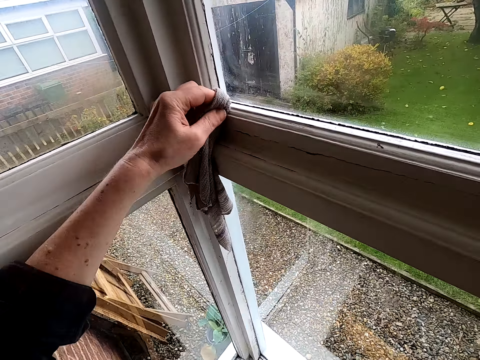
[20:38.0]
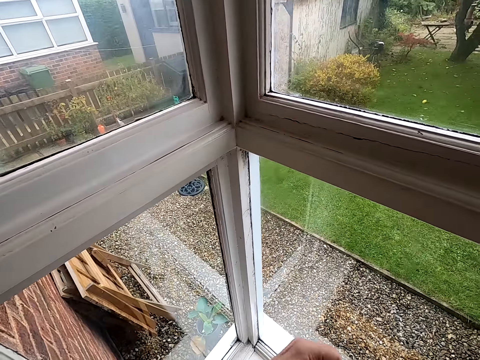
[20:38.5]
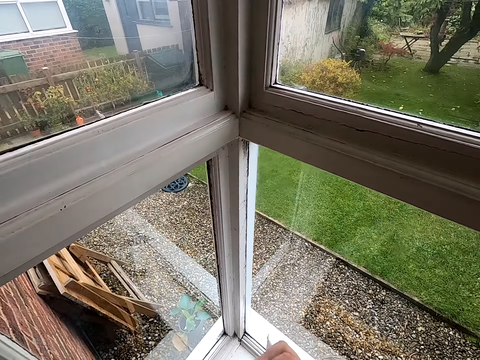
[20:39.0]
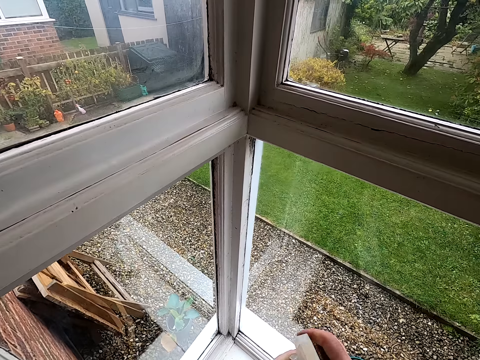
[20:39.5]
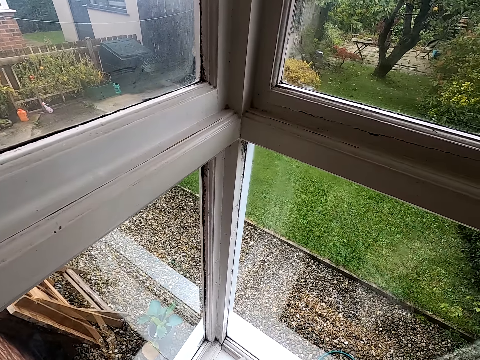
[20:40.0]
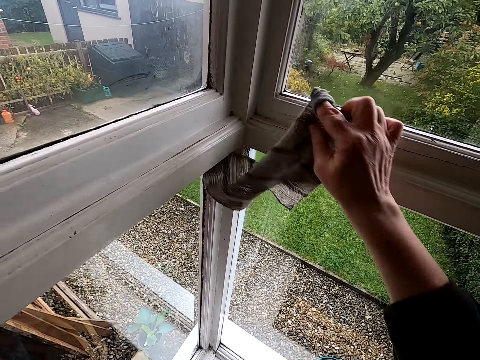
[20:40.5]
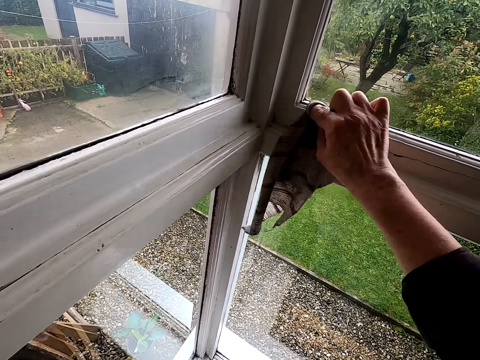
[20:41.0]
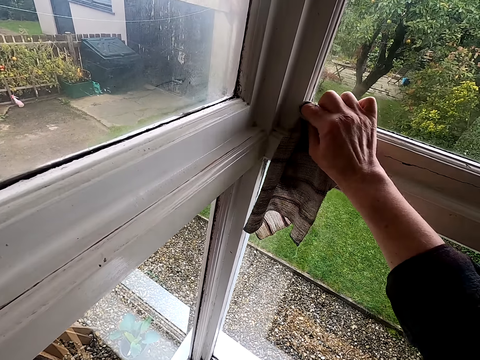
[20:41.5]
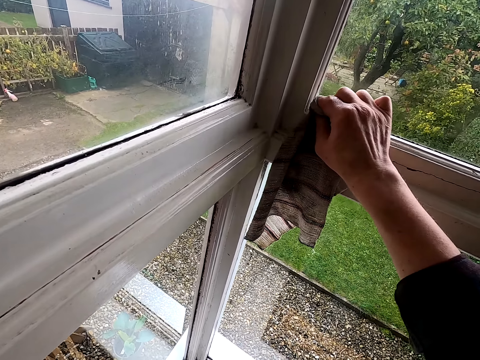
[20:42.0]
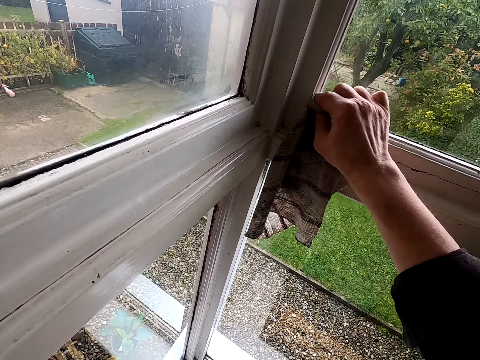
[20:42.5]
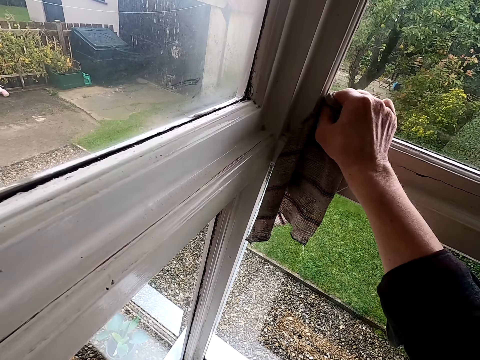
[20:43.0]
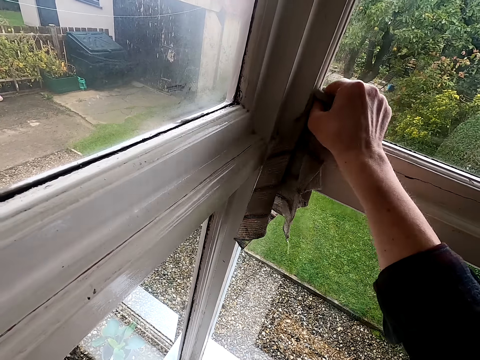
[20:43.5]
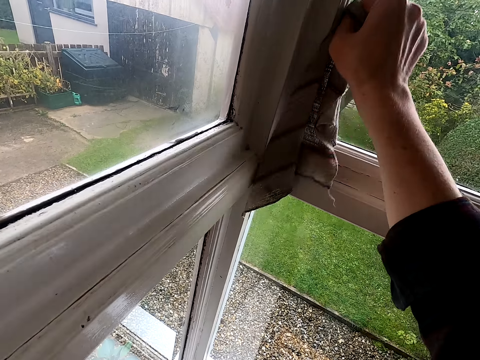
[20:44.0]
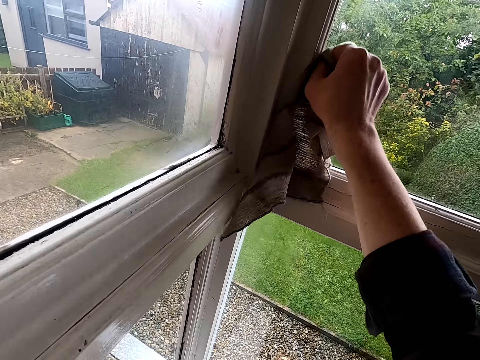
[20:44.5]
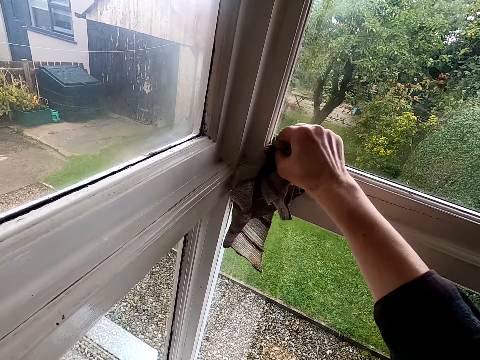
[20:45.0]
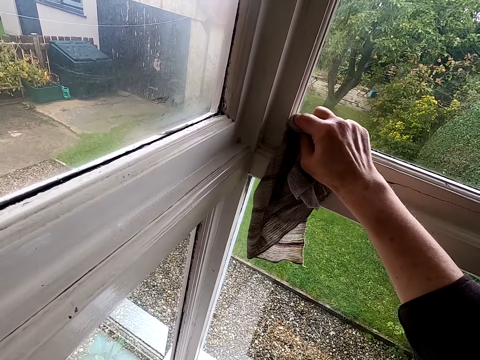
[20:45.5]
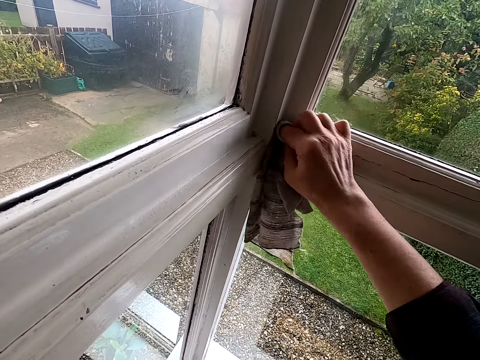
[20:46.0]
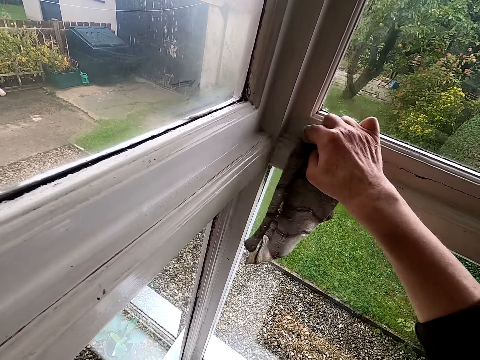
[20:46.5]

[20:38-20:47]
The camera wearer transfers the cleaning cloth to his right hand. He wipes the window edge trim.

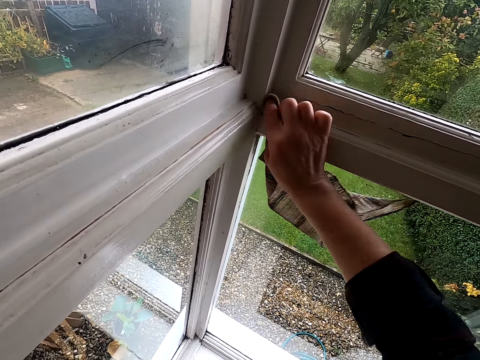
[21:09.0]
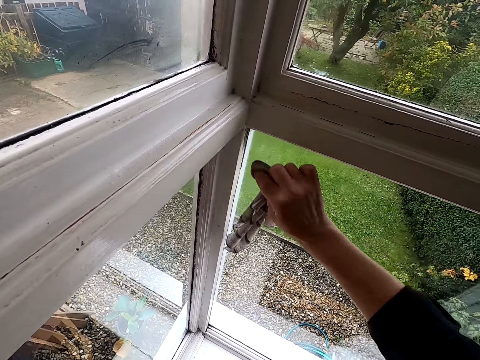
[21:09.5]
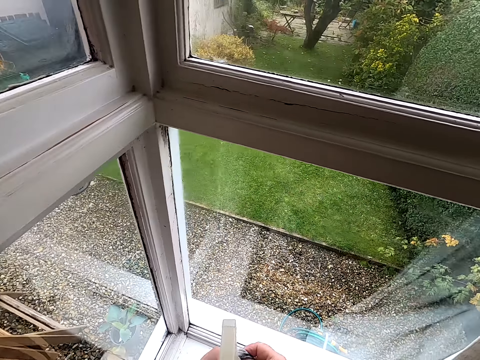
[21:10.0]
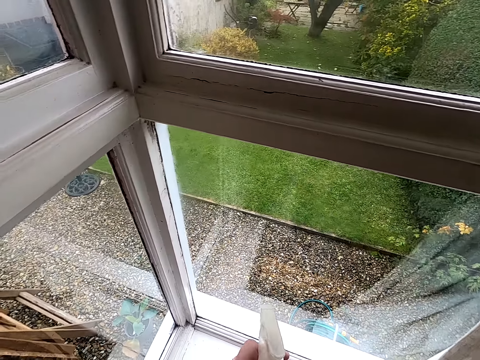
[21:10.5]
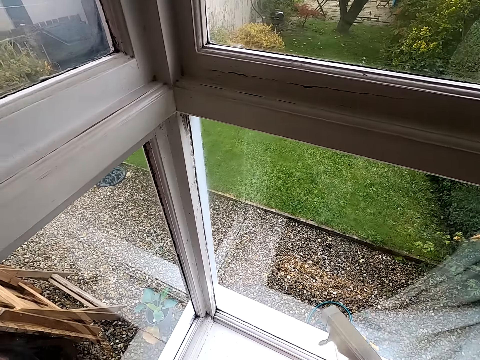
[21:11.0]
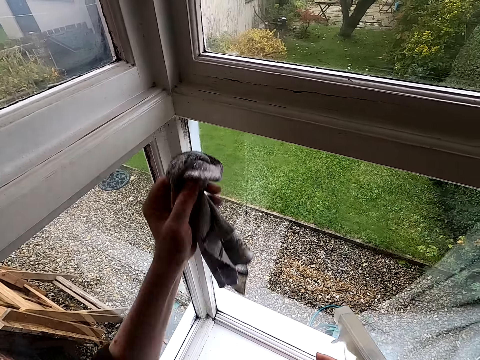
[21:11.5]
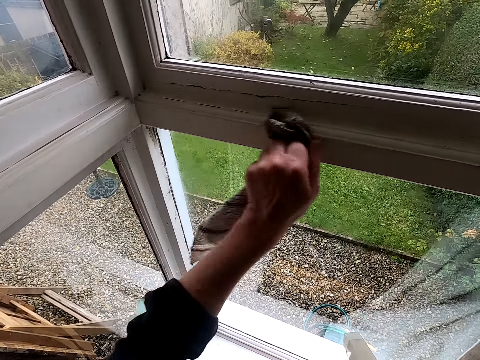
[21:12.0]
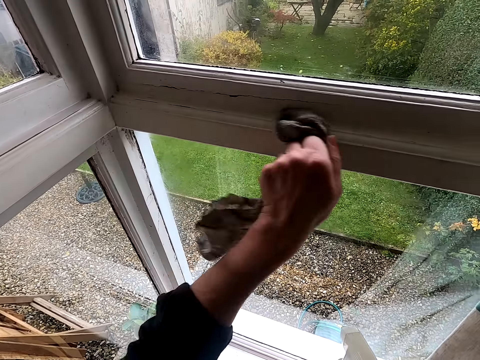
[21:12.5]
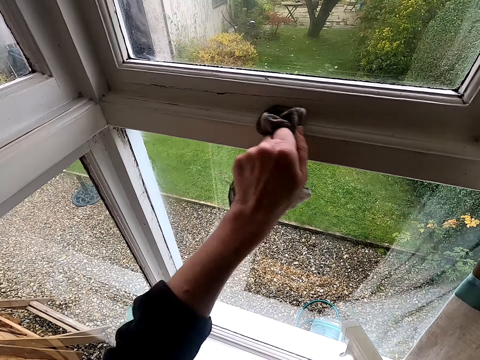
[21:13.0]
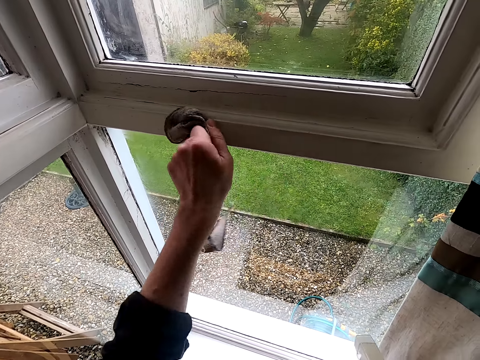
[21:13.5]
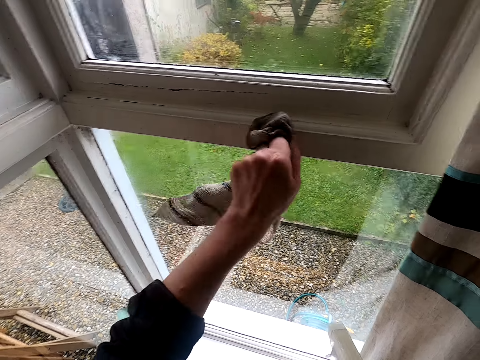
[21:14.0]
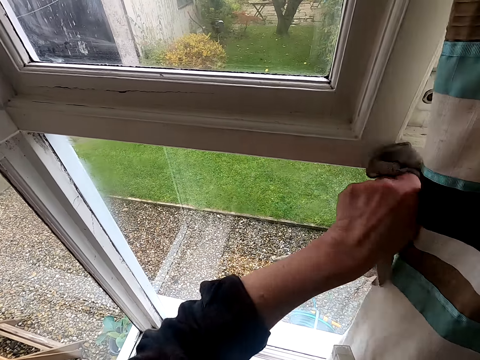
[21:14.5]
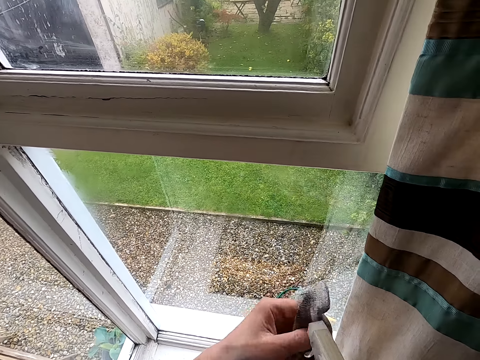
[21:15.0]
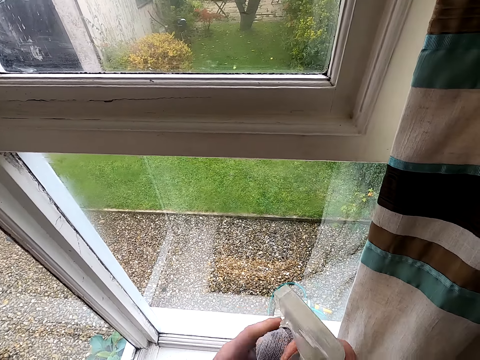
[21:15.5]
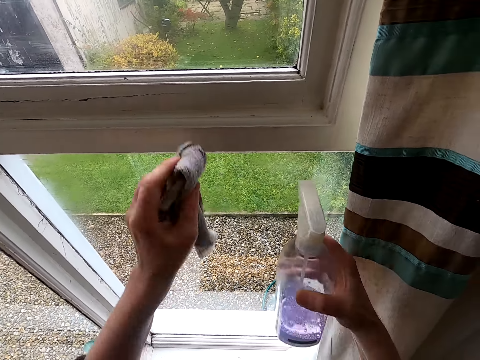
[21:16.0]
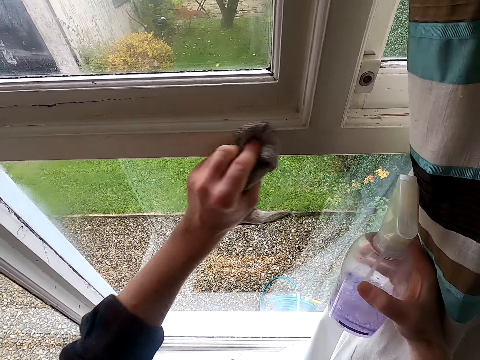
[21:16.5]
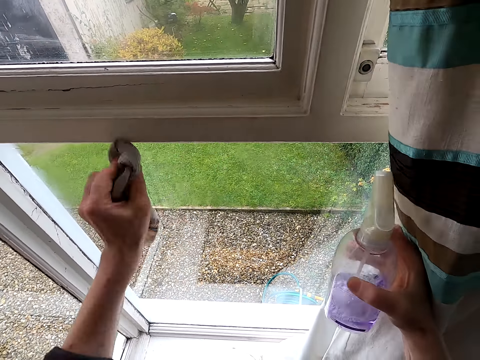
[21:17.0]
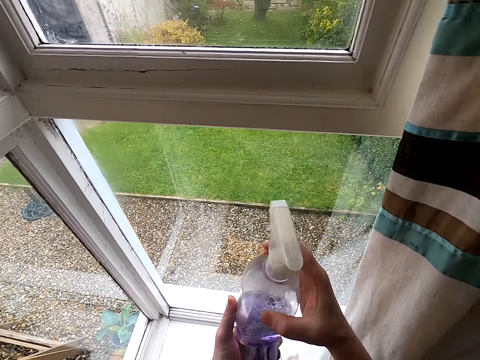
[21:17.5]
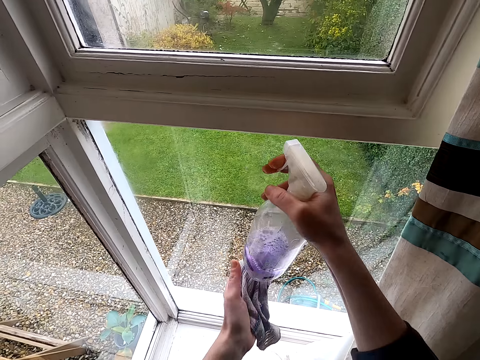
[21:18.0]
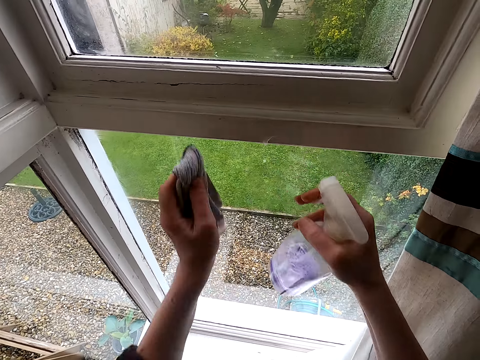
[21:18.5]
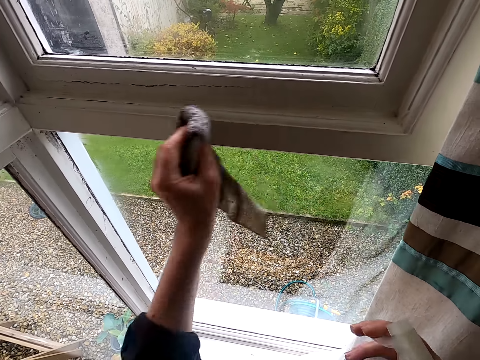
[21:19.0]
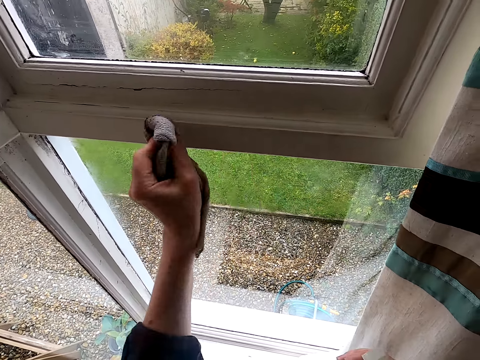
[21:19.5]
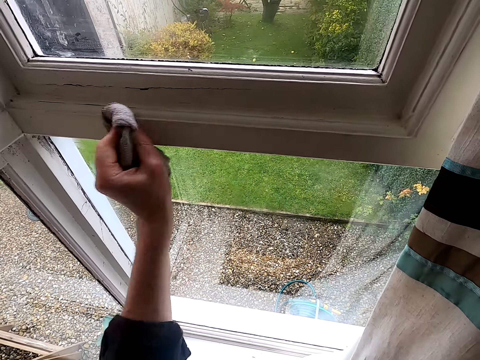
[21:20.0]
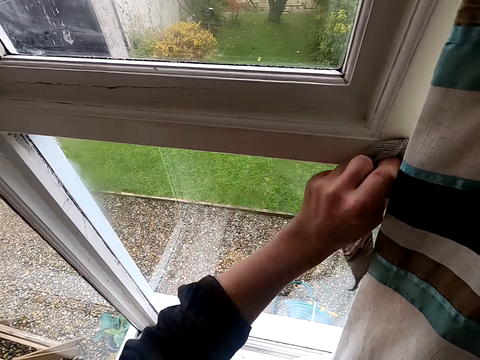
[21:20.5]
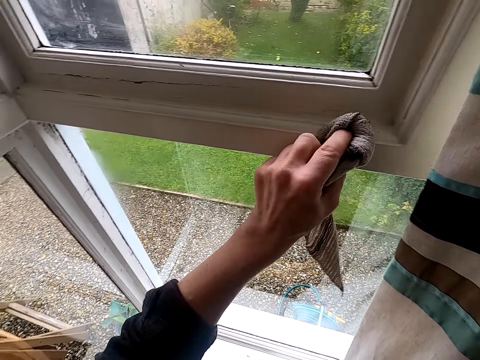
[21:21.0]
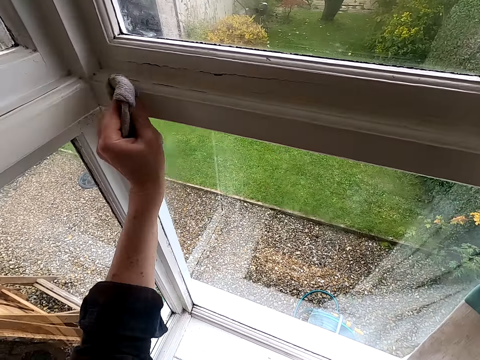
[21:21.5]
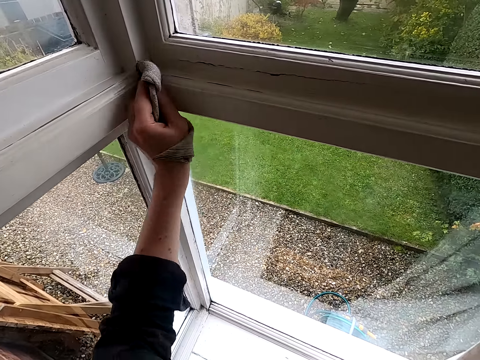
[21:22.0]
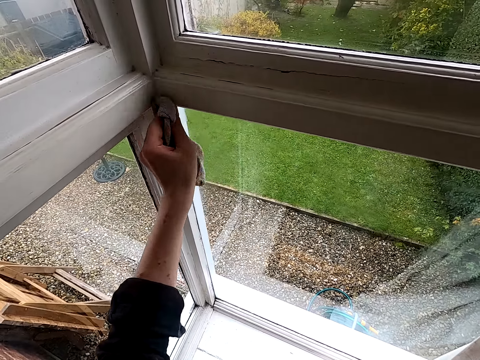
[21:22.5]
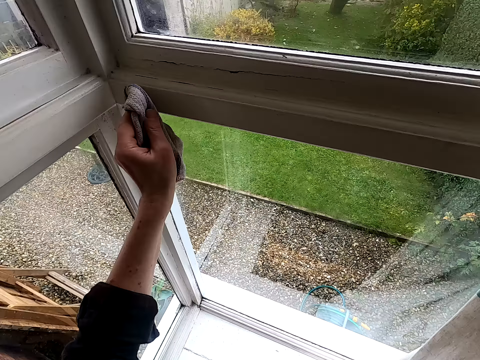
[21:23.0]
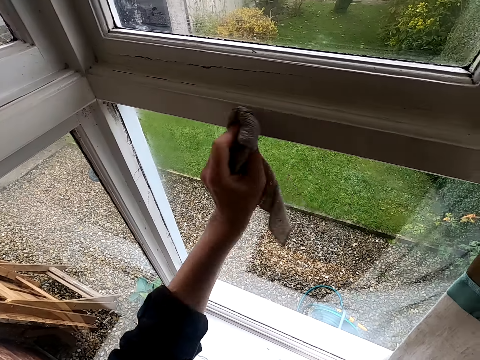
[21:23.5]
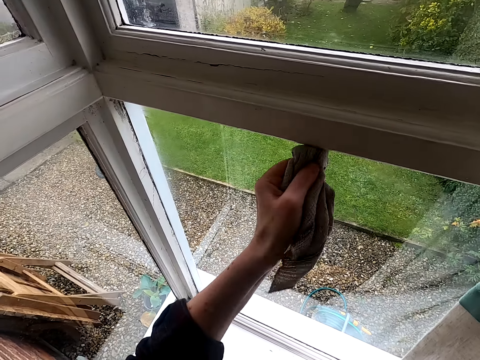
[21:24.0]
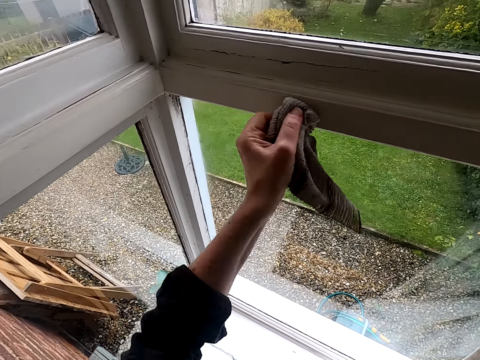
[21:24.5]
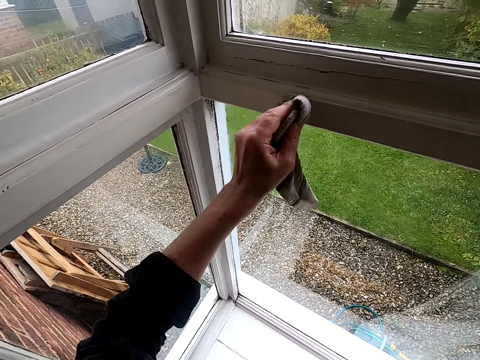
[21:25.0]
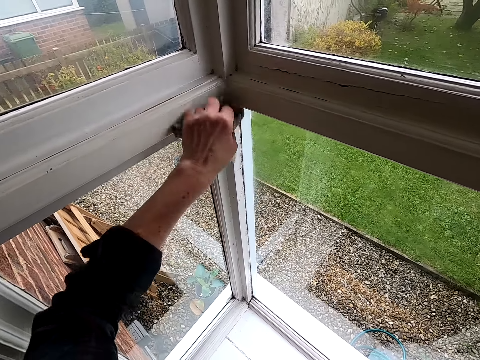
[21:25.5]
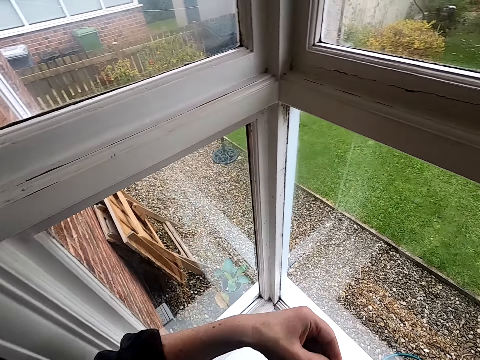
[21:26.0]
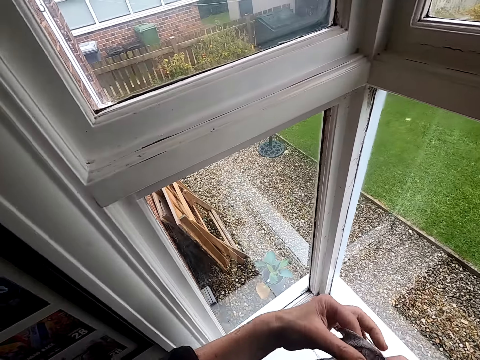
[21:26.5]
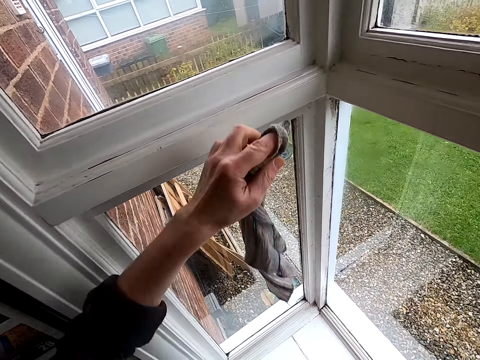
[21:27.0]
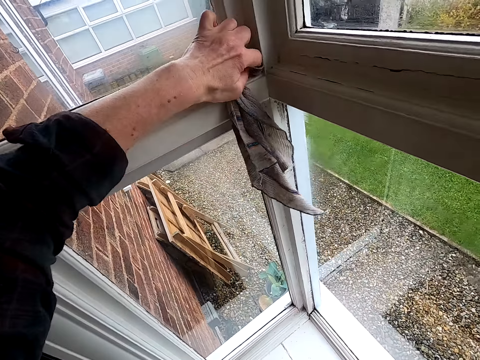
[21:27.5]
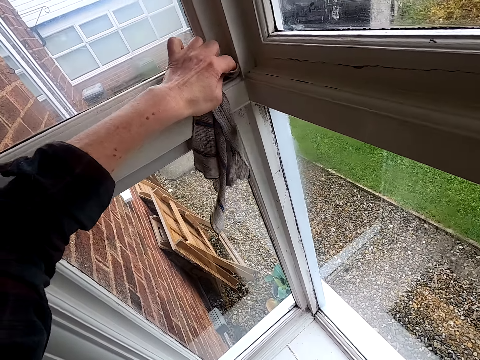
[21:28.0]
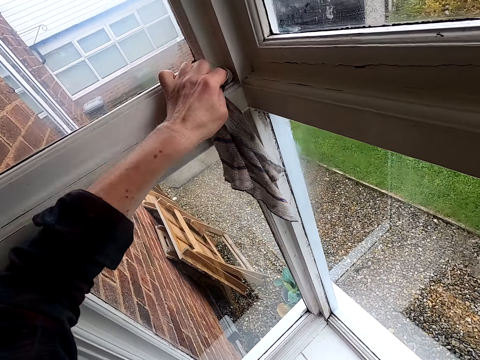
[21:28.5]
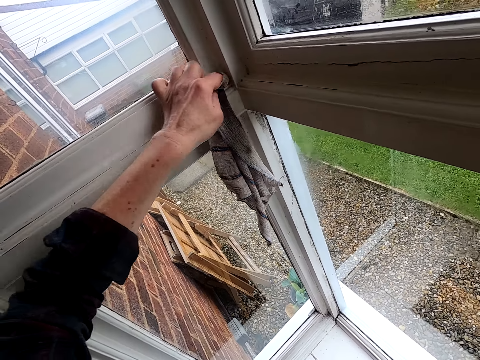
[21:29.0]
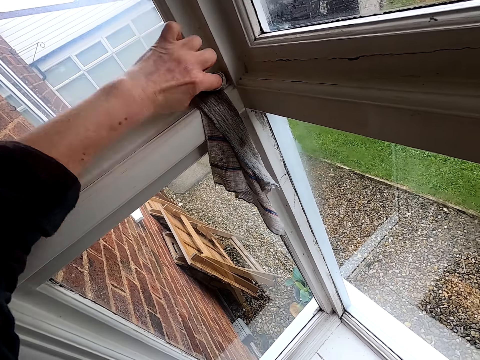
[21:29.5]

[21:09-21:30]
The camera wearer transfers the cleaning cloth to his left hand. He turns the cleaning cloth. He sprays the liquid on the window edge trim and wipes the window edge trim. He turns the cleaning cloth and wipes the window edge trim.
